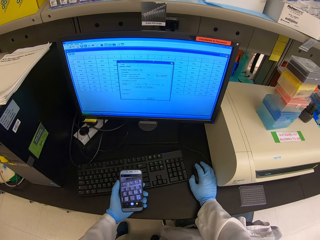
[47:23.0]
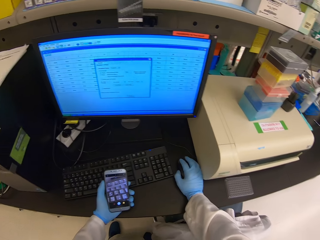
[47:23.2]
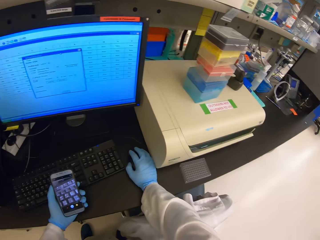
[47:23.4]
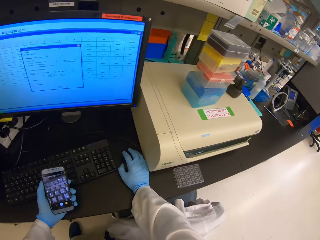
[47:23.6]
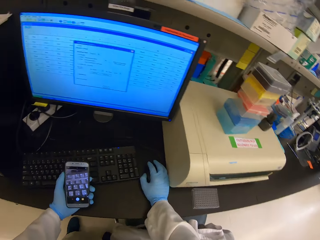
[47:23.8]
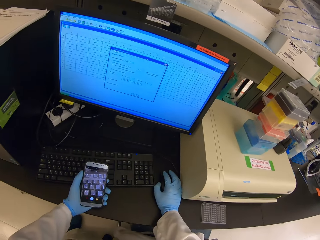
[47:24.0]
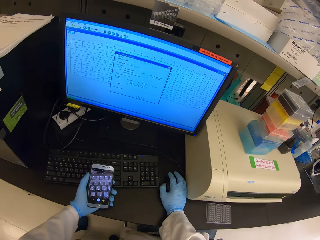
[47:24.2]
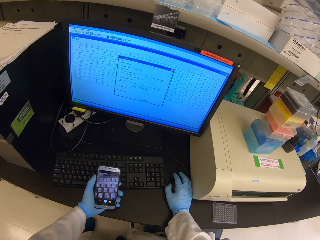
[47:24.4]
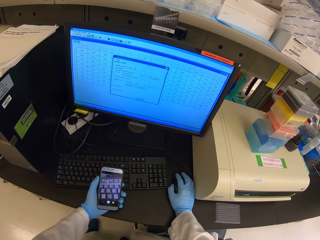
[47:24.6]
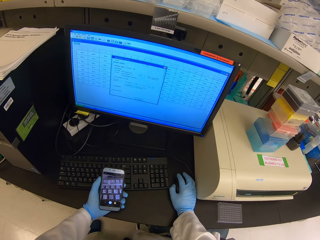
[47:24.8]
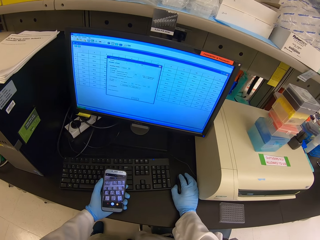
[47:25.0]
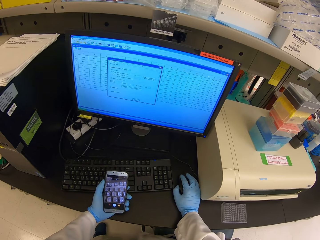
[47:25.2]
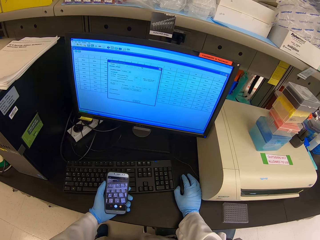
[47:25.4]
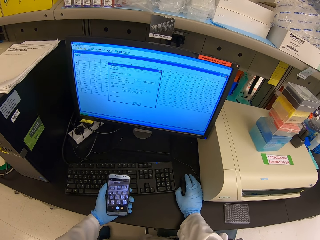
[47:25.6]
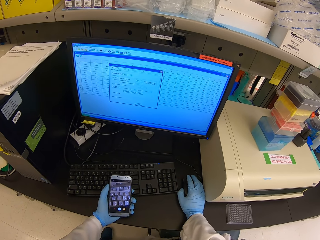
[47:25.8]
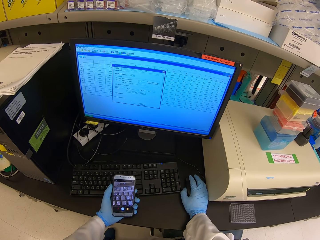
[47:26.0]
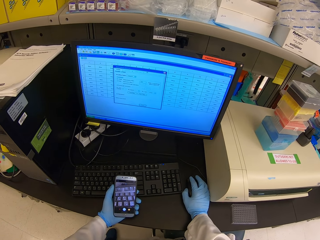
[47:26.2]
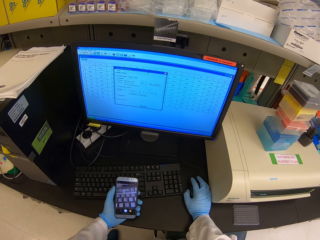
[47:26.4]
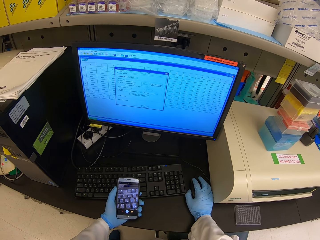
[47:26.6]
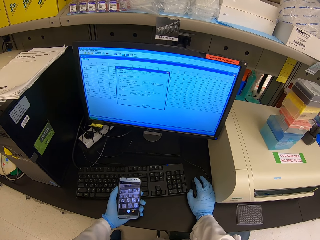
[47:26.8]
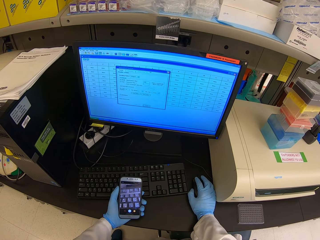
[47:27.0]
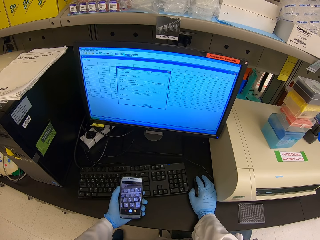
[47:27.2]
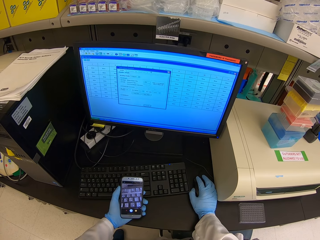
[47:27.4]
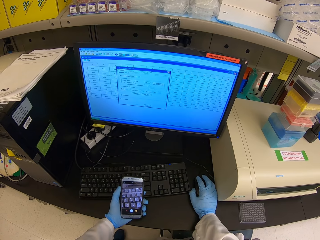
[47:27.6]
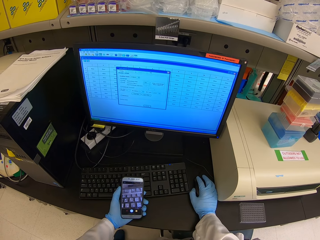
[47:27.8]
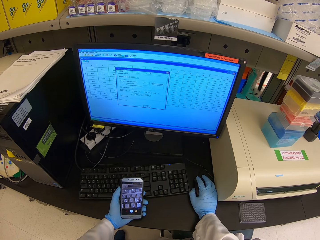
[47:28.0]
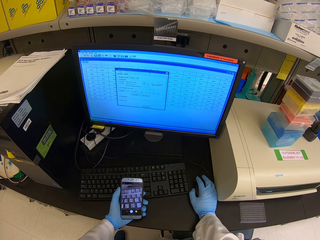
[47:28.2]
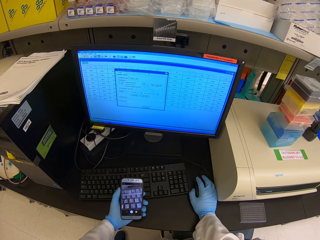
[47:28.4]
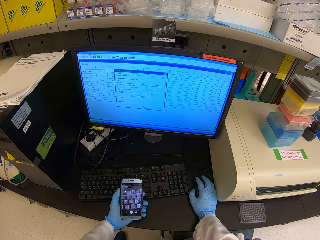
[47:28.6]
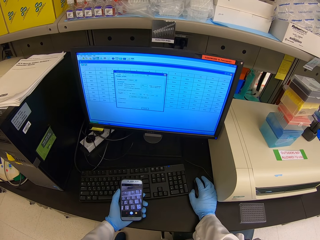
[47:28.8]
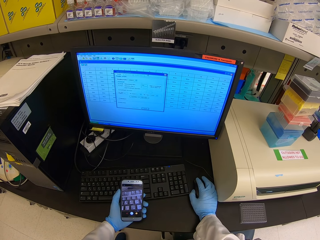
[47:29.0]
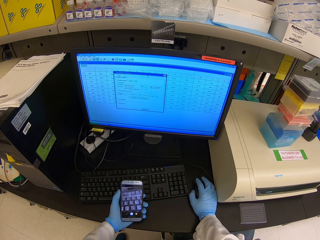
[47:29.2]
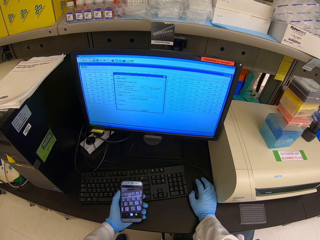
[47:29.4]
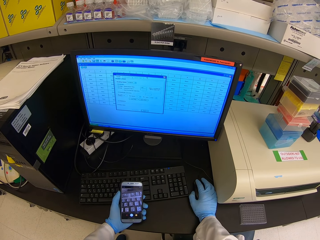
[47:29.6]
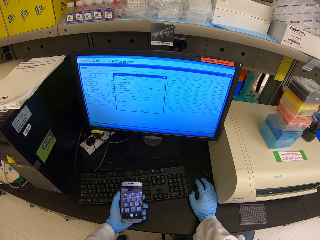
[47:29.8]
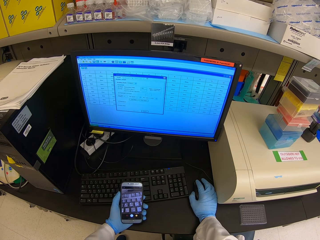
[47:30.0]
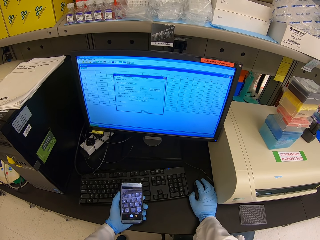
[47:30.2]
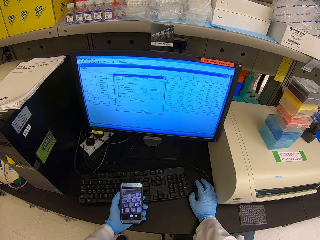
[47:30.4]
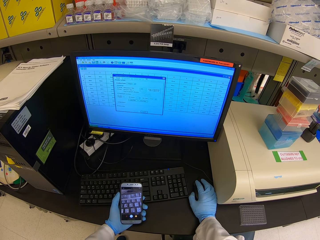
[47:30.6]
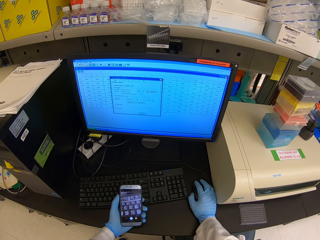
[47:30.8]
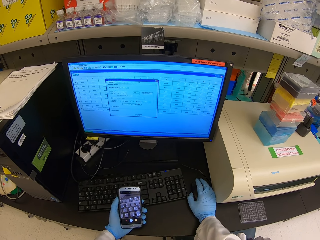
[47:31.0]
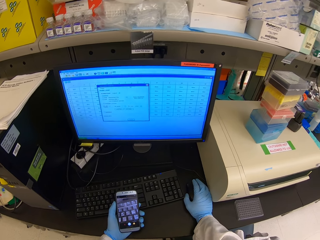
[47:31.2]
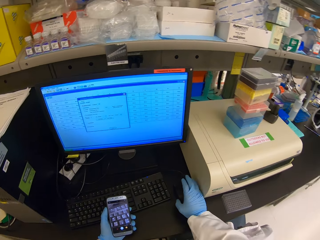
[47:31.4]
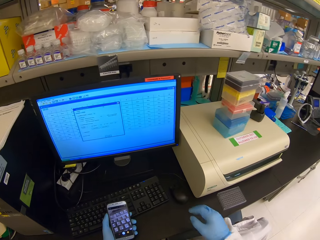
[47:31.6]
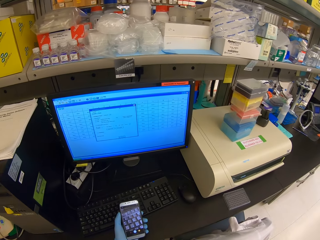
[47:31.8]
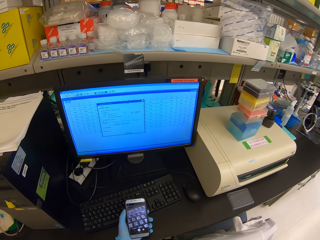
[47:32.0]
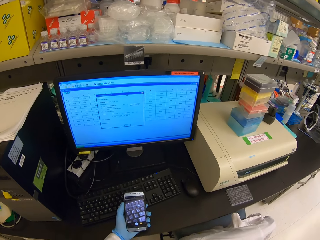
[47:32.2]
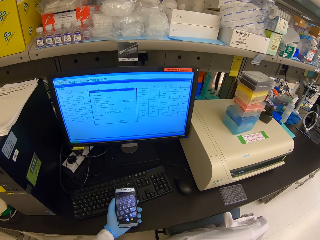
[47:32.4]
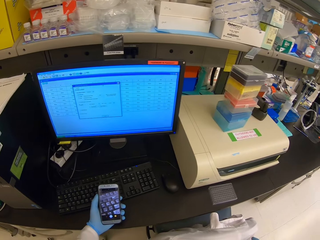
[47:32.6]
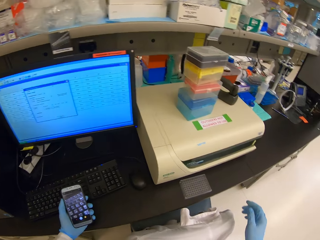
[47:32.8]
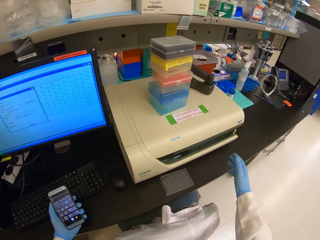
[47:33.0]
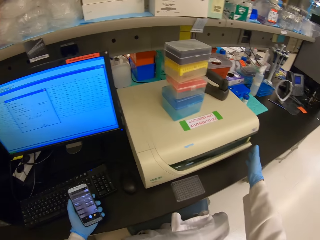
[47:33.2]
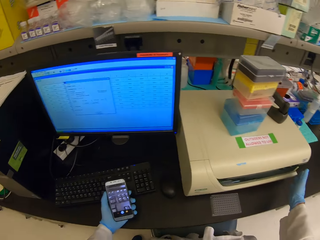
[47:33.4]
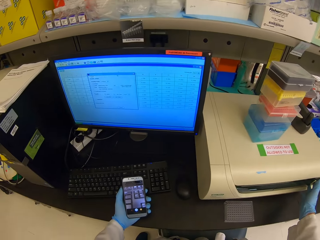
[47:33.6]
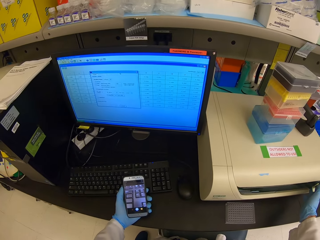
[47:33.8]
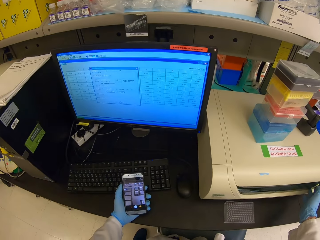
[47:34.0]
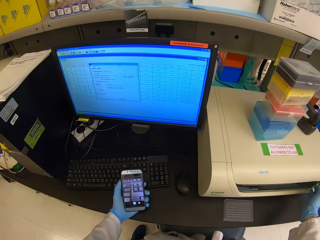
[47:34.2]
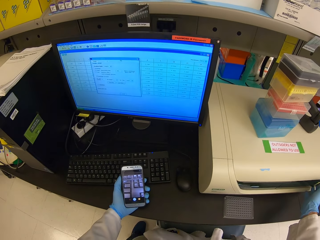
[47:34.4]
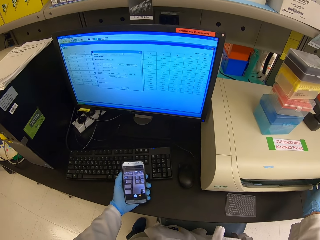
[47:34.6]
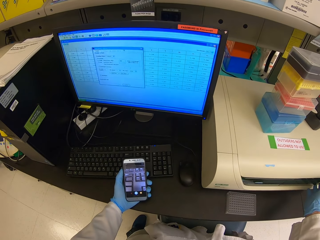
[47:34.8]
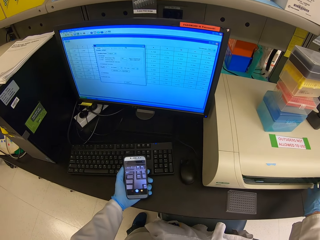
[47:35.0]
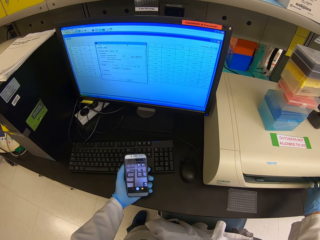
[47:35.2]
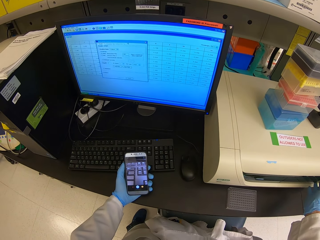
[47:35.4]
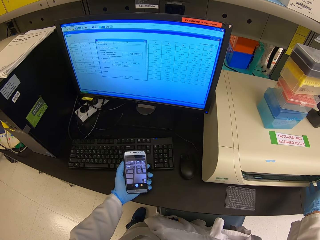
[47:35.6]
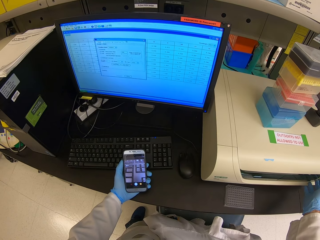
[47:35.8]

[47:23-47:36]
The camera wearer stares around. They stop using the computer. They click a button on a printing machine.

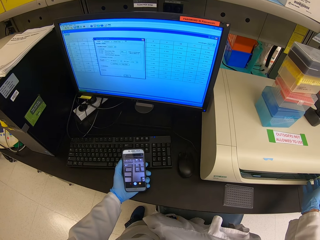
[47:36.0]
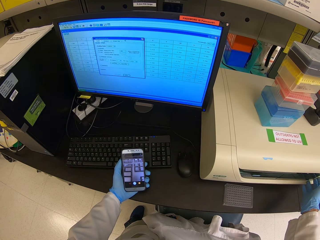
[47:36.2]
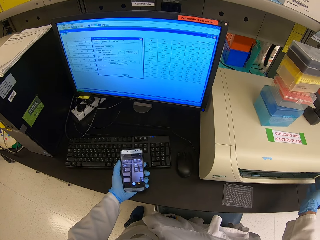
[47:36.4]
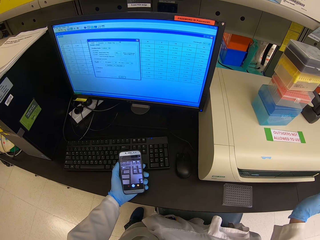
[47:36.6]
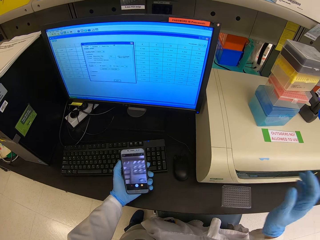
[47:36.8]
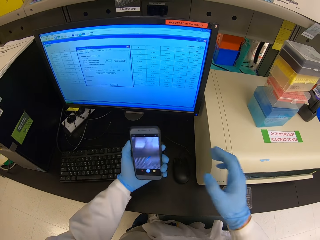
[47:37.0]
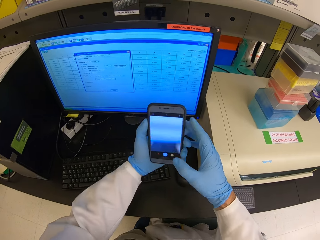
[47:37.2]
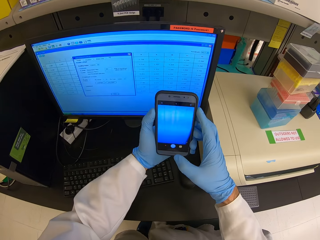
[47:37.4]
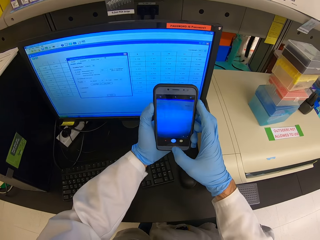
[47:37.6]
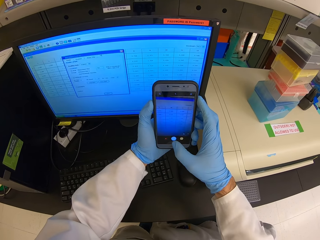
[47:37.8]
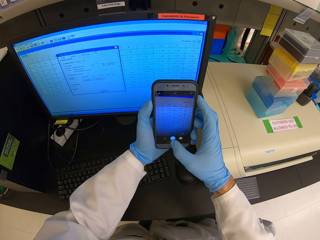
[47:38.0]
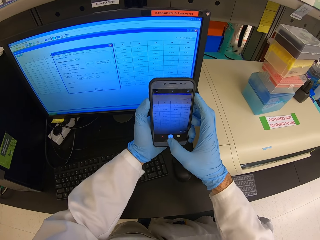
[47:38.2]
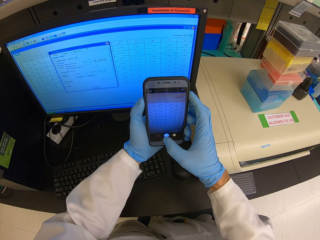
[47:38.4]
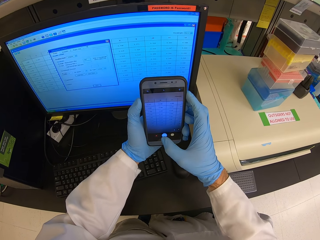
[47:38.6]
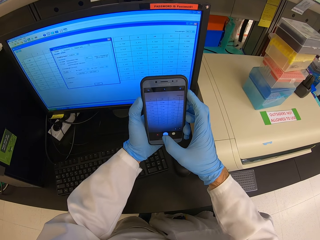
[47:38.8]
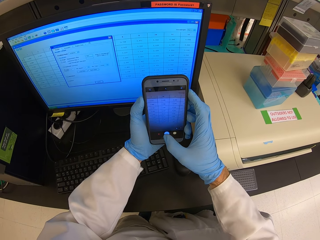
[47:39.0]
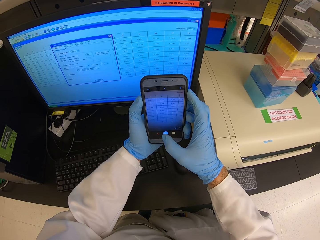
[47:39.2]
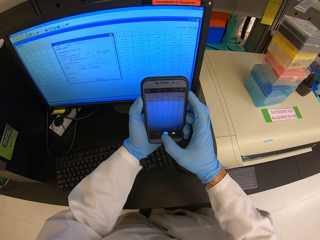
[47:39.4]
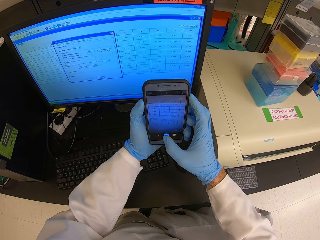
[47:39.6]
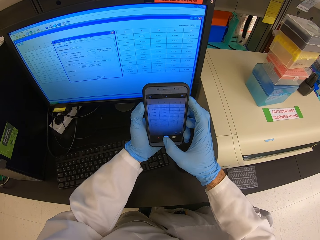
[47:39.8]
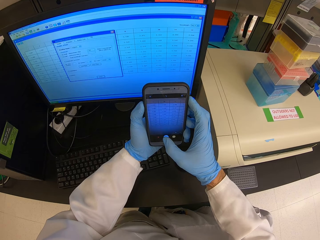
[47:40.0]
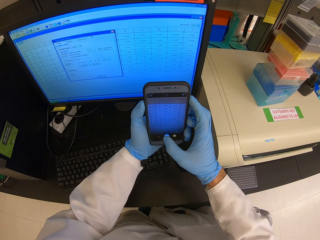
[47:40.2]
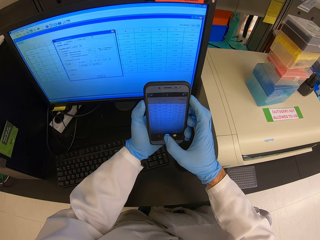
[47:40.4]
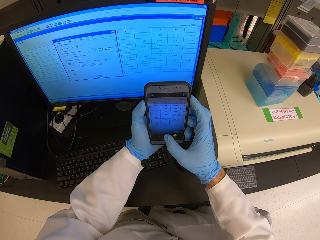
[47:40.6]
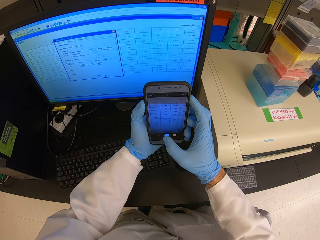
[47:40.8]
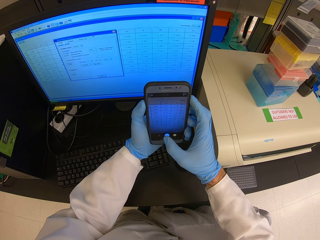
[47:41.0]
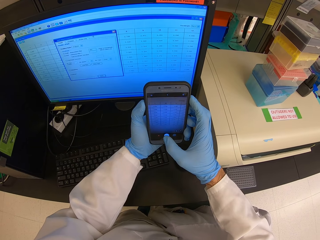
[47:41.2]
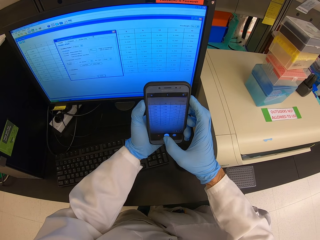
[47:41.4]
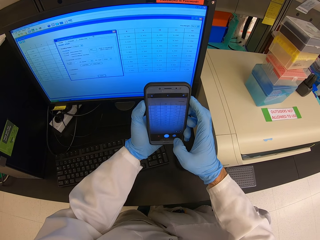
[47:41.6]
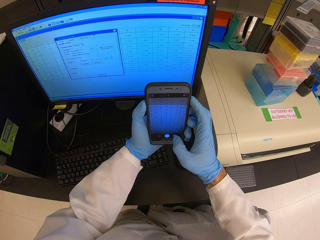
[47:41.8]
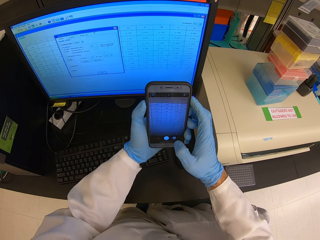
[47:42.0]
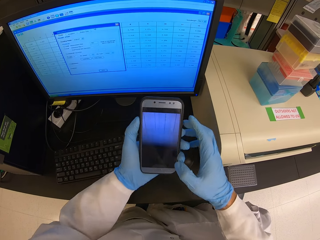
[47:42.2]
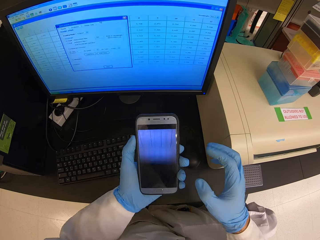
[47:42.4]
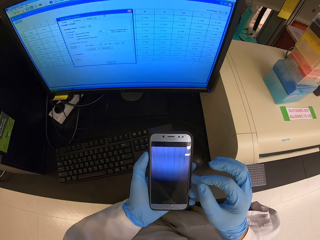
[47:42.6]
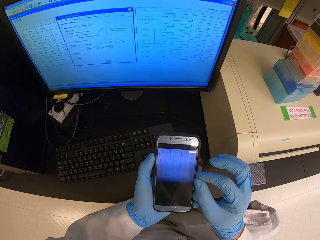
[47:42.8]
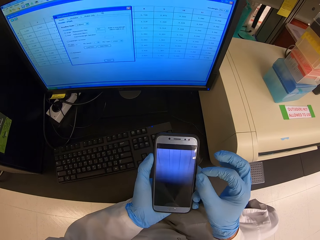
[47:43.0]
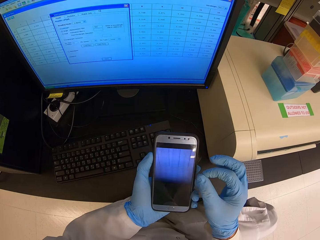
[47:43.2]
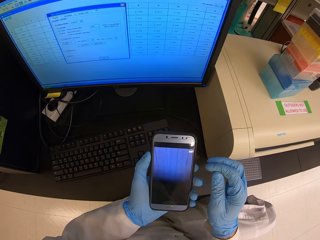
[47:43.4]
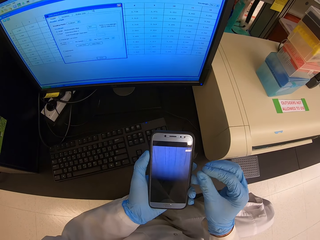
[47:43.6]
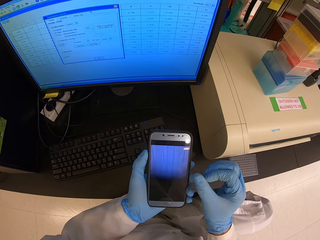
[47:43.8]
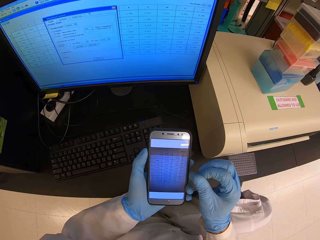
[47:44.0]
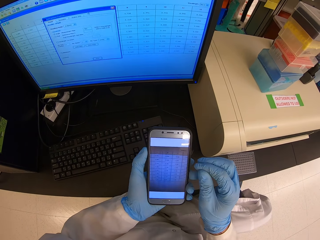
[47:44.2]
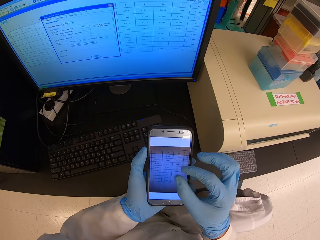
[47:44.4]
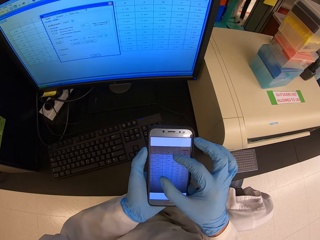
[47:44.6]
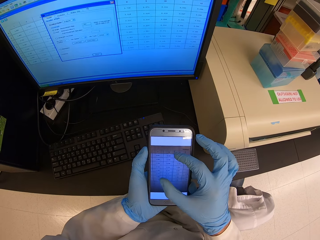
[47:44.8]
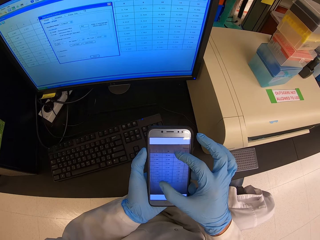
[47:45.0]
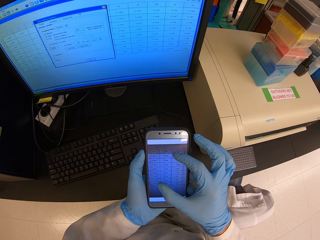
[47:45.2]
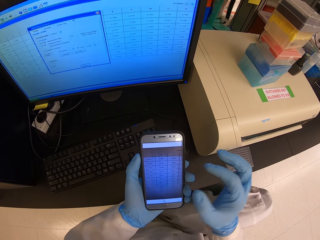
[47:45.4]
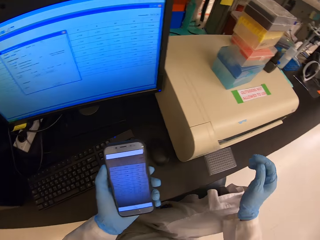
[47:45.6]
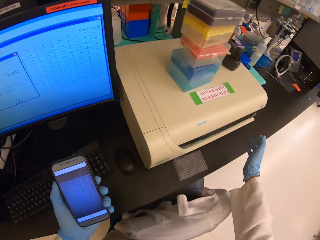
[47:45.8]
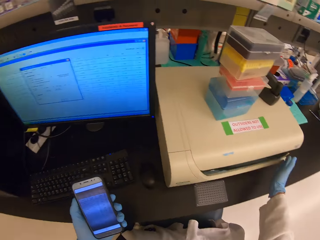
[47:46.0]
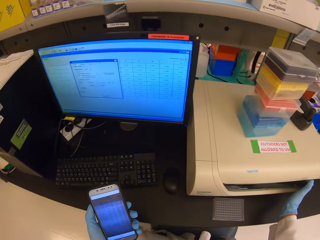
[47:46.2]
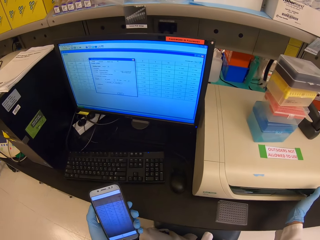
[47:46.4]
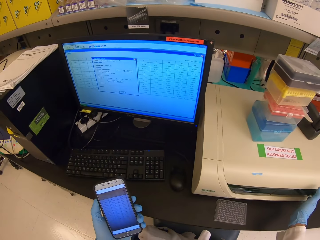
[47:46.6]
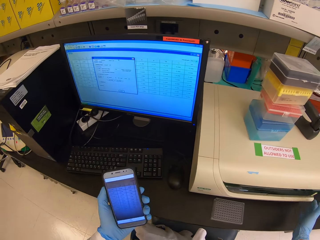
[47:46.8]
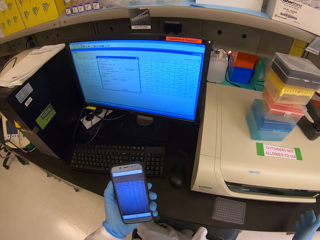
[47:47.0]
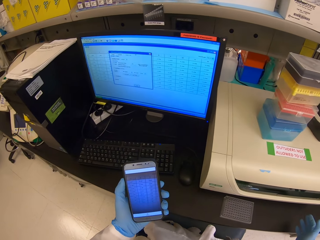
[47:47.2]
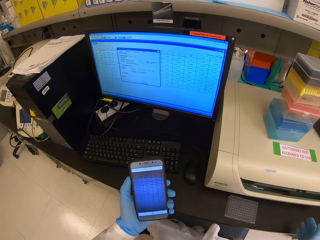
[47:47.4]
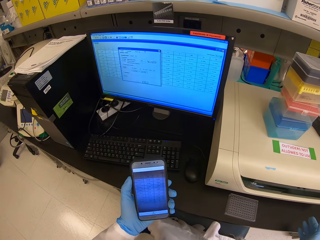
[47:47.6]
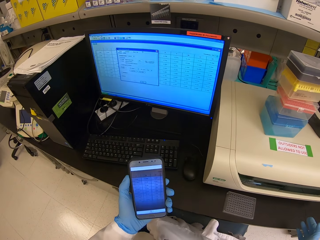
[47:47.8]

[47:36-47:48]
The camera wearer operates the central processing unit. They lift up the cell phone. They take a photo of the monitor display with the phone. They look at the photo taken by the phone. They zoom the photo from the phone. They click a button on a printing machine. They open the central processing unit.
